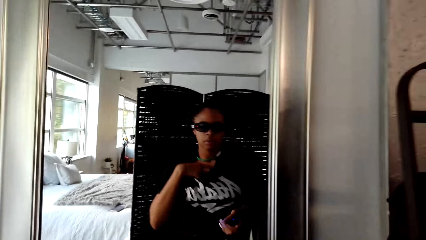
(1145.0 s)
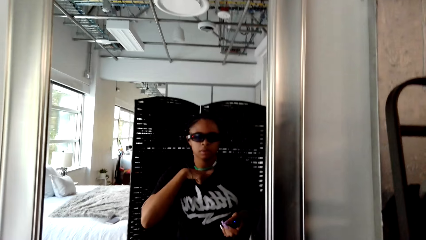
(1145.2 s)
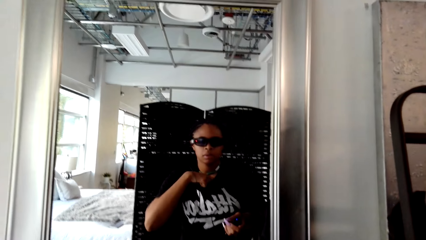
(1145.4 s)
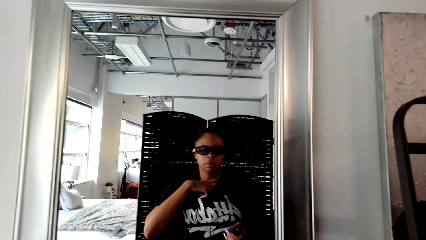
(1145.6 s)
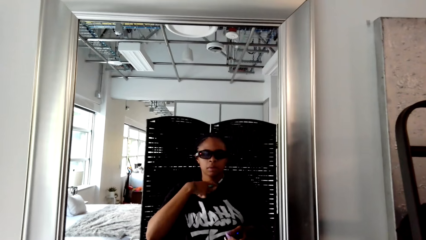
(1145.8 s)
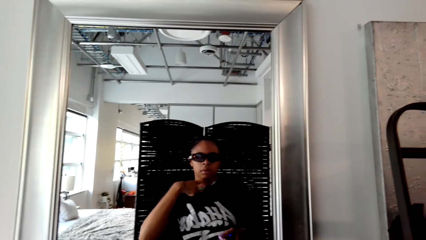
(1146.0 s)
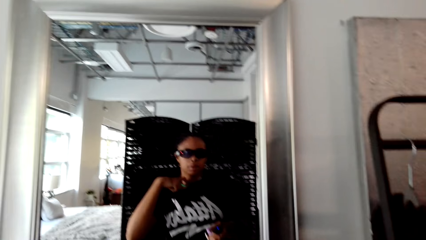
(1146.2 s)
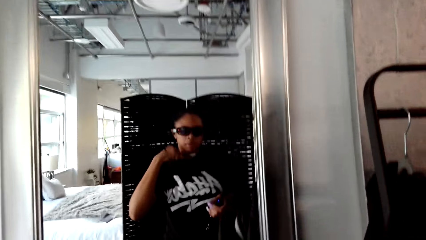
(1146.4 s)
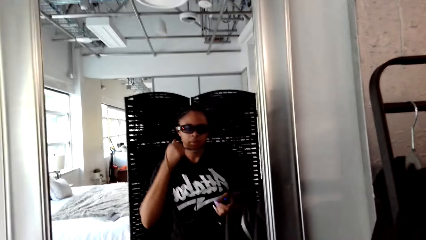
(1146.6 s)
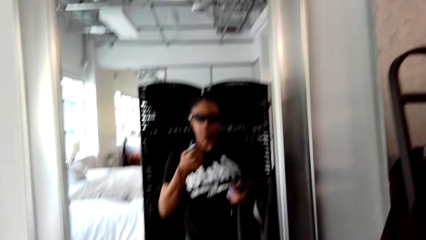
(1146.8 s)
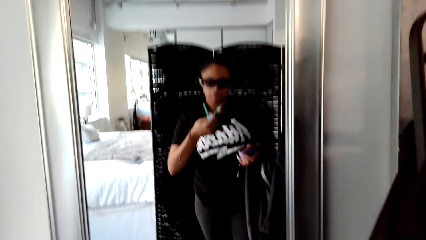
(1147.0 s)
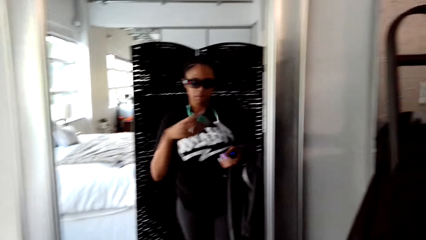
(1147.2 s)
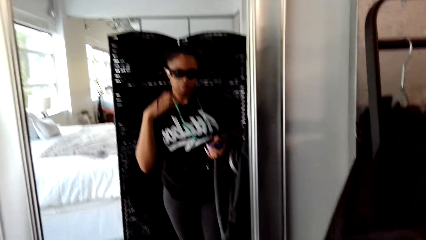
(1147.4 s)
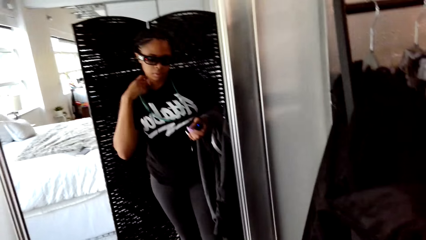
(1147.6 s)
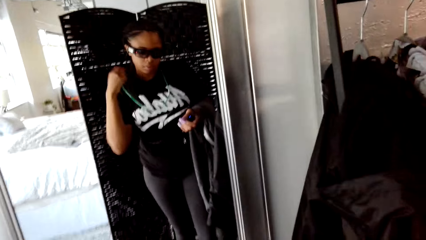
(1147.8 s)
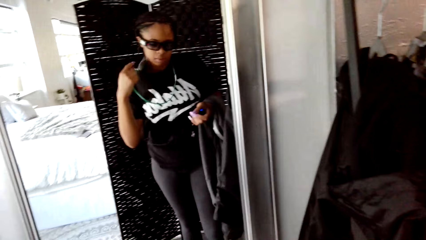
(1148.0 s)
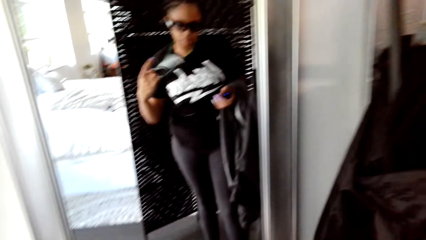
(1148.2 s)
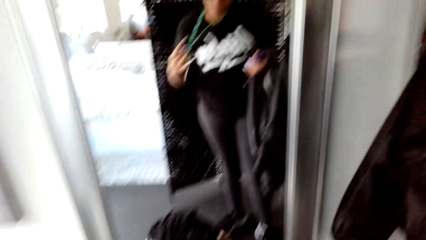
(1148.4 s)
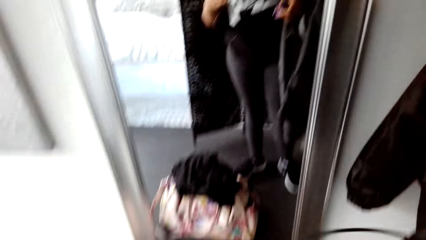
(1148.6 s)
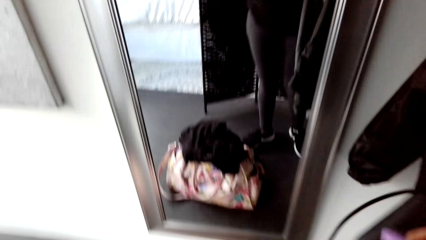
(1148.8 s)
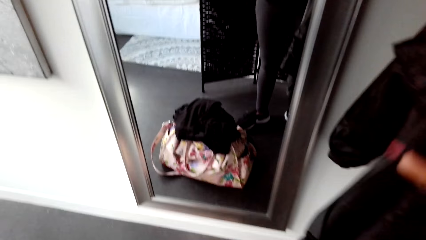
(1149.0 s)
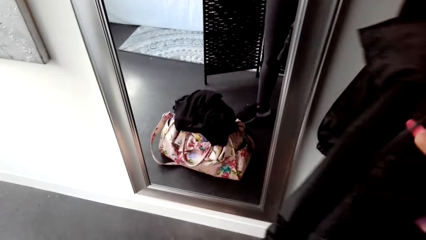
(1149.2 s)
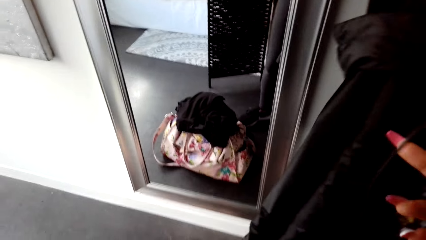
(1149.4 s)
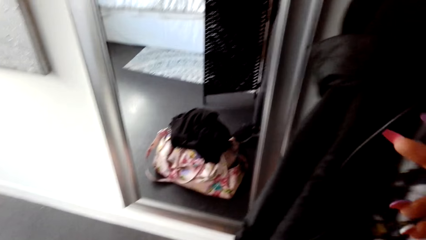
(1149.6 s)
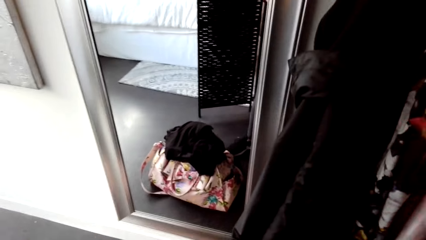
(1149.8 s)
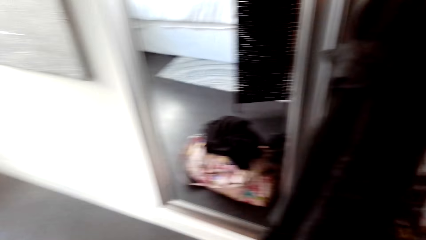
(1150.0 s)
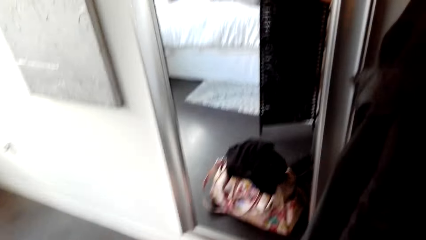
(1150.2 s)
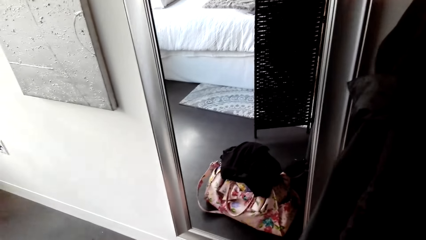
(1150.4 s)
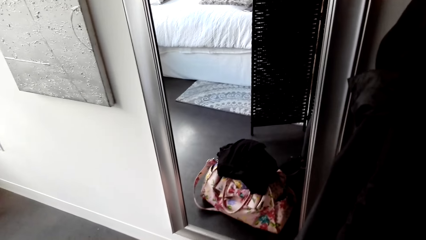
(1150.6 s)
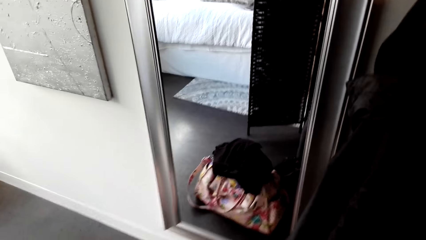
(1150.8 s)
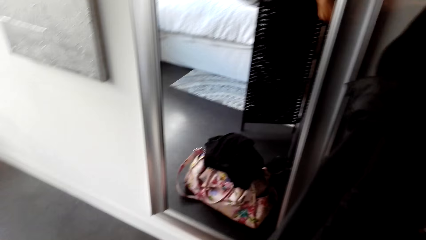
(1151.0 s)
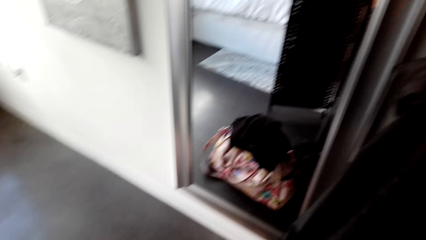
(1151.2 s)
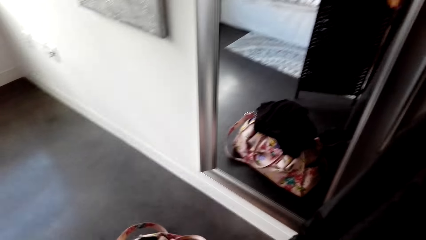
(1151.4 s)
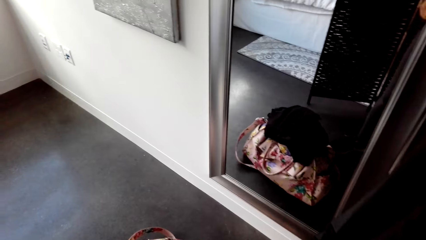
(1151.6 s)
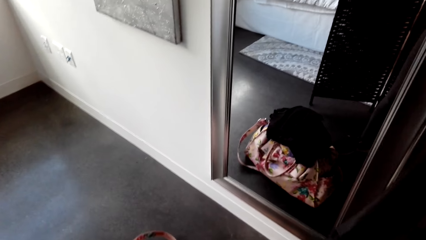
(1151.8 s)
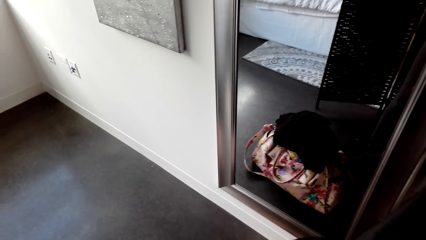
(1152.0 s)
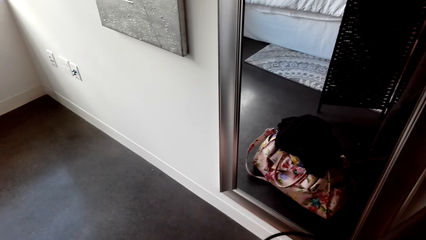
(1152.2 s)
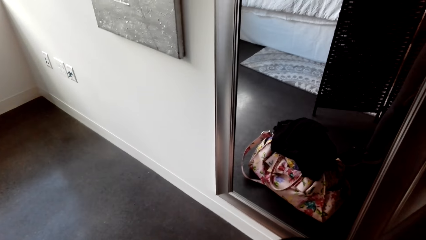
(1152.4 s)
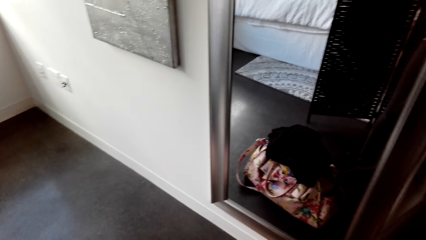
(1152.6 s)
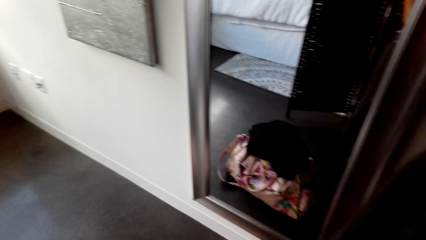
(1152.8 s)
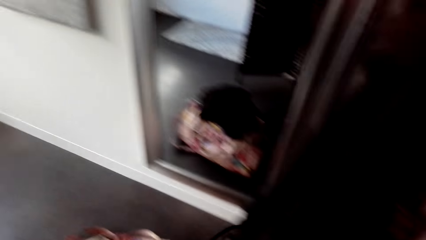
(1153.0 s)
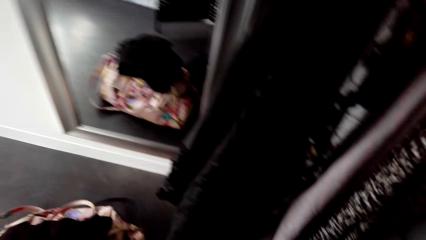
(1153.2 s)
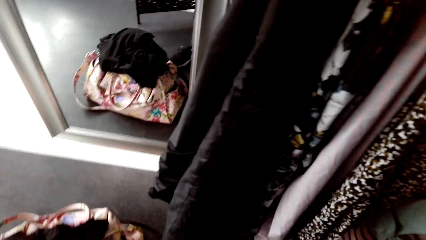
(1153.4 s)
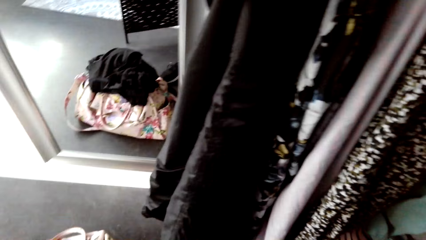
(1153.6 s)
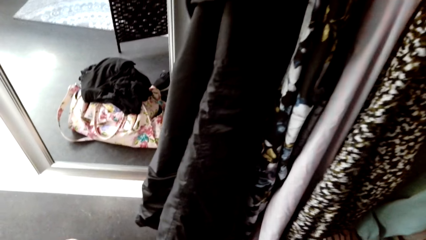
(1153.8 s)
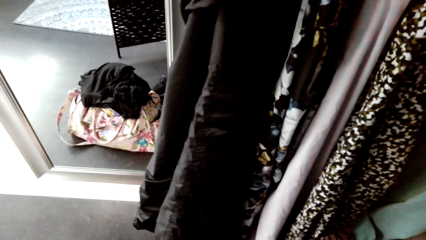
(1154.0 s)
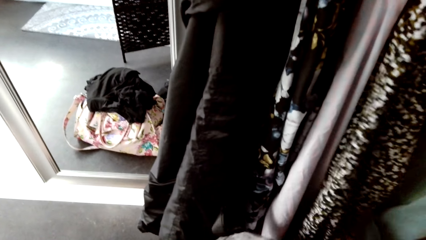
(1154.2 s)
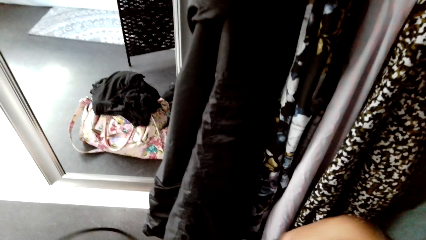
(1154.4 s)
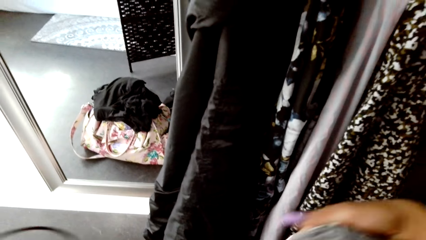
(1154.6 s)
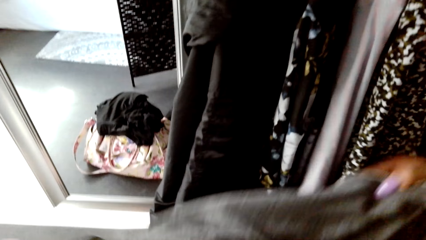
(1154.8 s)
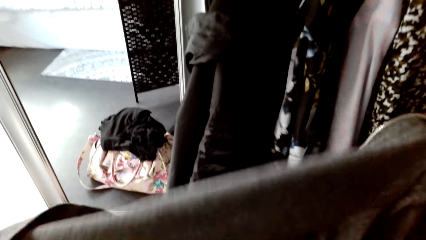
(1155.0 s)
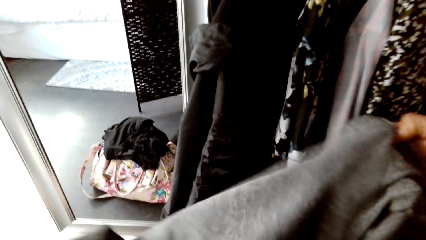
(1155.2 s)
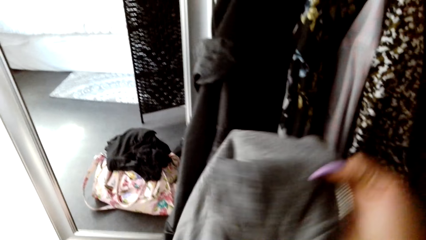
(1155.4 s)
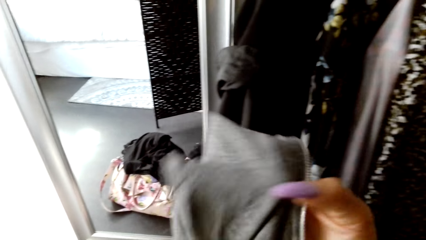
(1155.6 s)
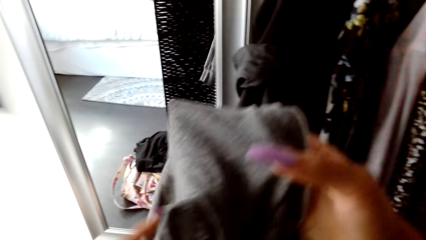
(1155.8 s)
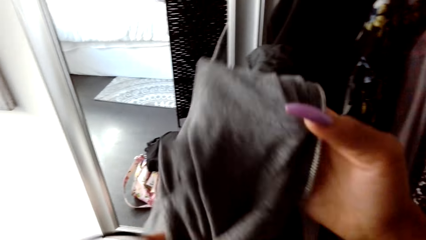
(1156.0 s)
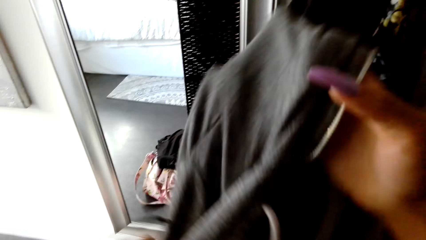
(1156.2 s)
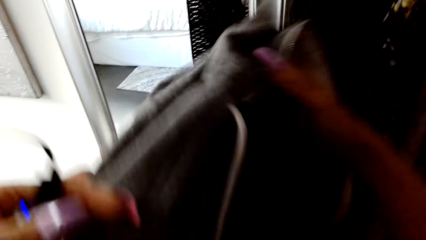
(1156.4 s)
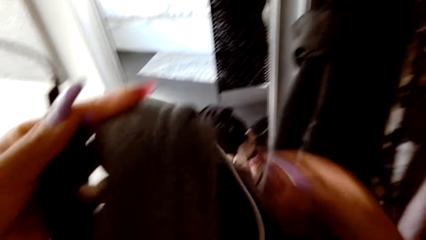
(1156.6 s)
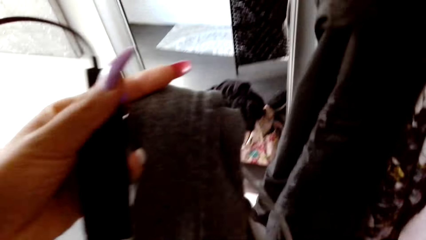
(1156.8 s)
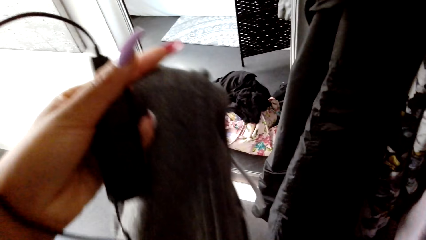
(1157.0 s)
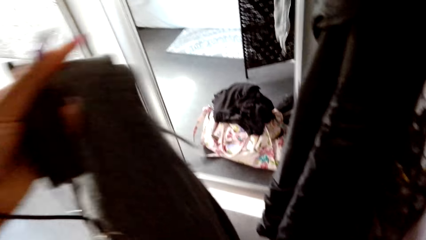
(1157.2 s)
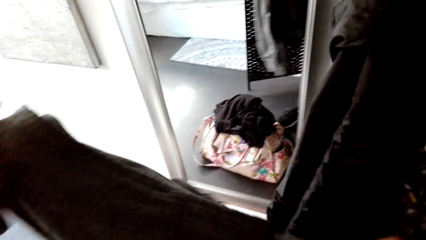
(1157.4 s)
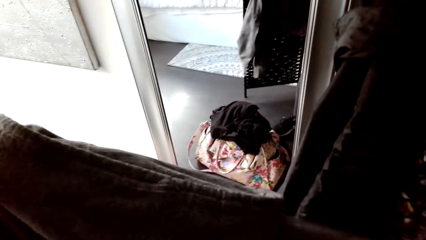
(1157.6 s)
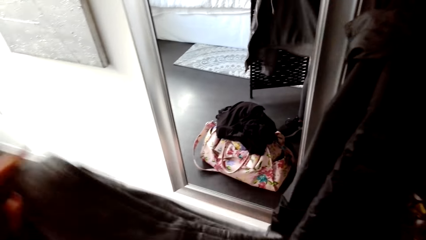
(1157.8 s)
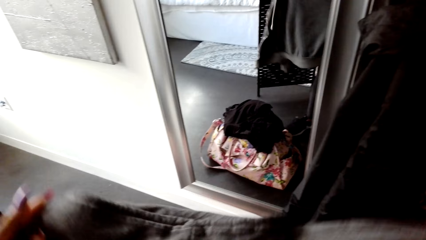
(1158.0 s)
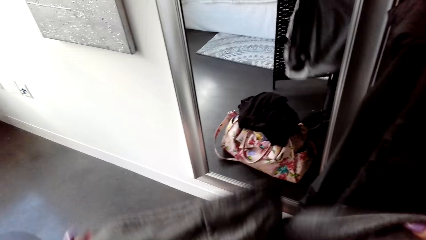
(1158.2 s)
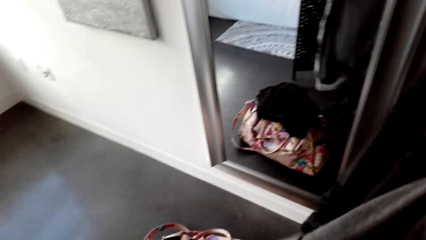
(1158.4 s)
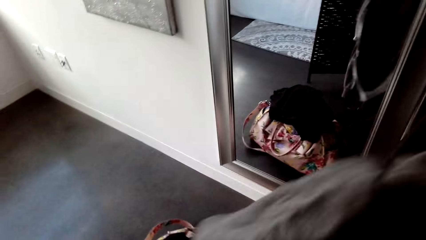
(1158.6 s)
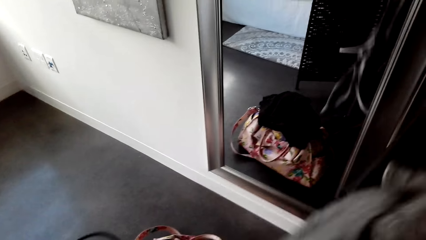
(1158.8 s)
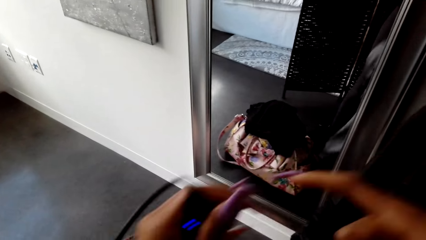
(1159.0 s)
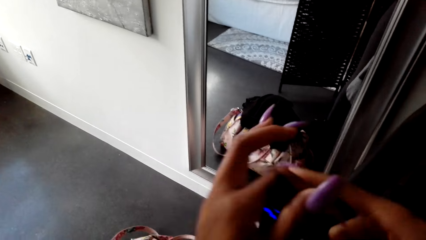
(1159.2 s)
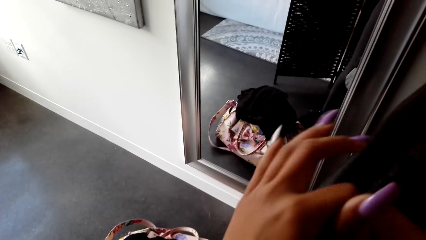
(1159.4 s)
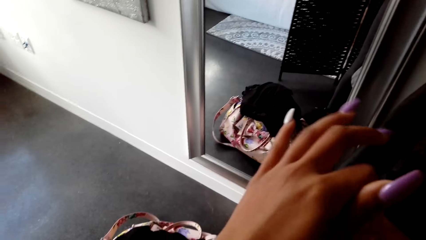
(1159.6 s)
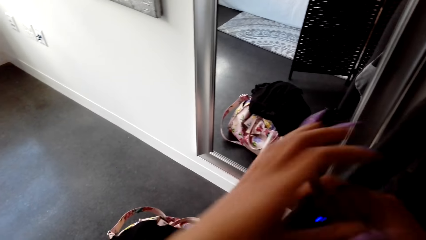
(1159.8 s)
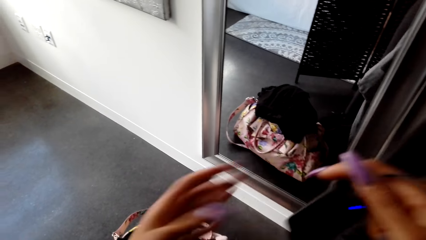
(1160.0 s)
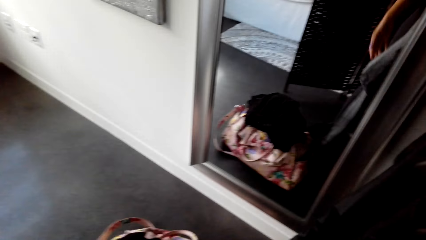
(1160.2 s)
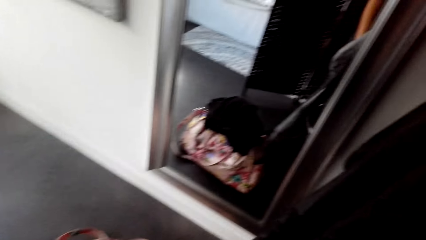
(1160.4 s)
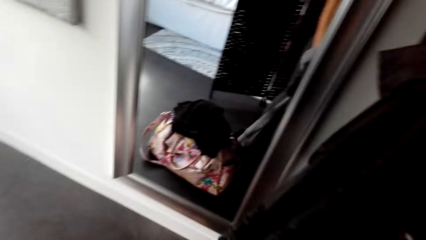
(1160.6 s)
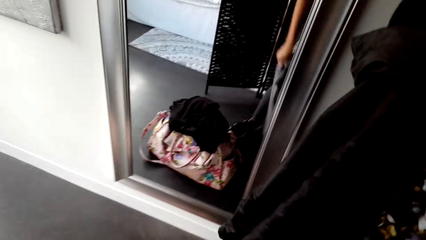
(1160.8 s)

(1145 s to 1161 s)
The camera wearer looks at herself in the mirror. They hold a hood.
